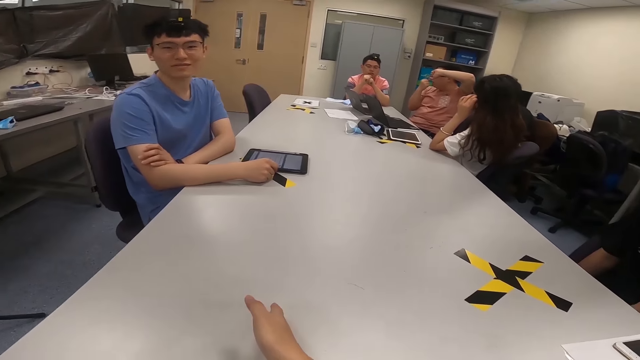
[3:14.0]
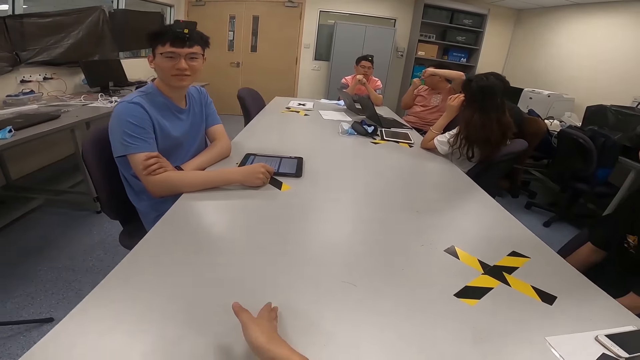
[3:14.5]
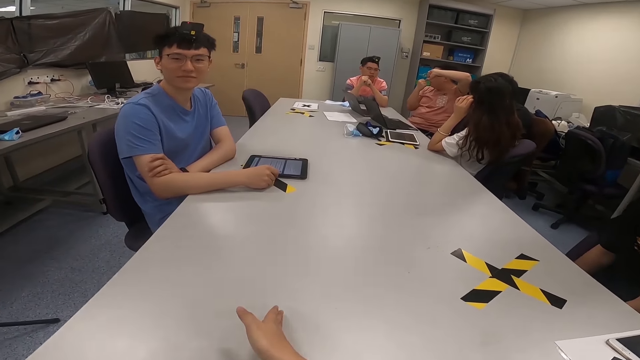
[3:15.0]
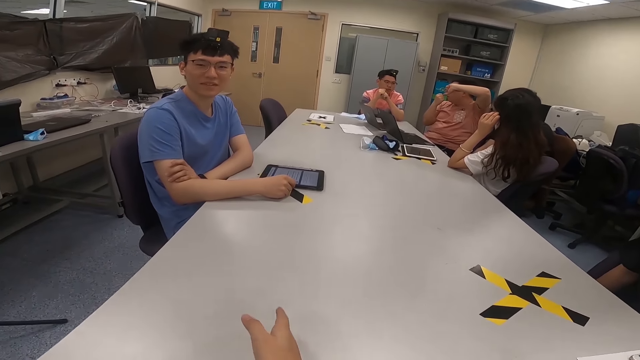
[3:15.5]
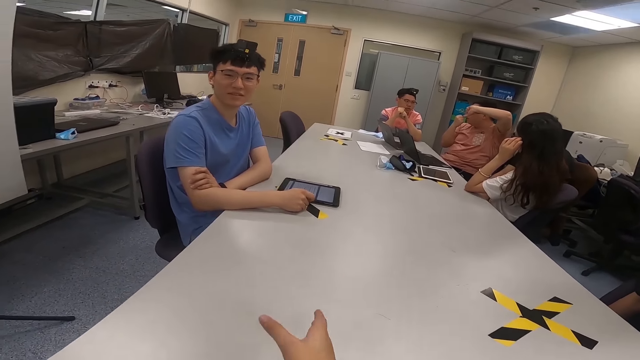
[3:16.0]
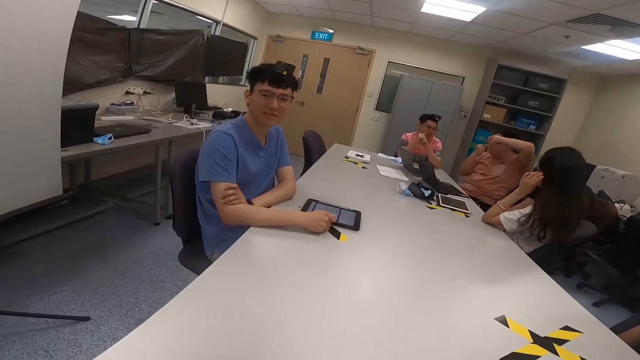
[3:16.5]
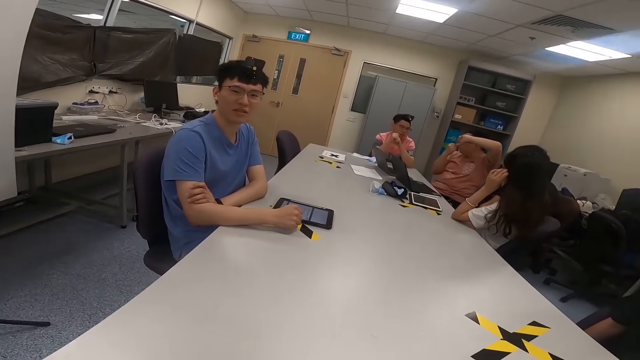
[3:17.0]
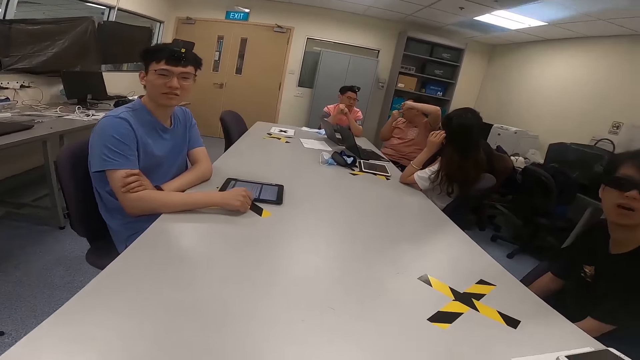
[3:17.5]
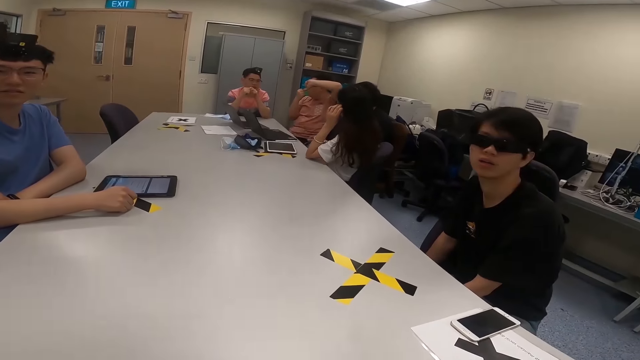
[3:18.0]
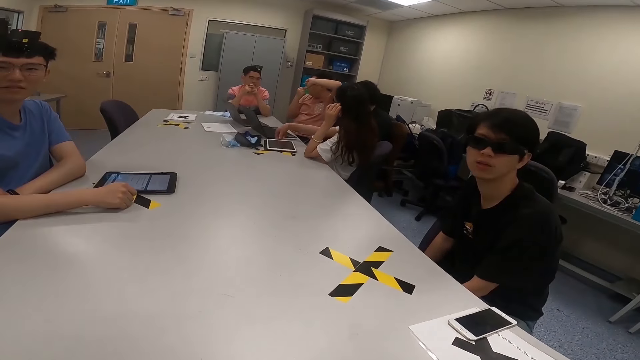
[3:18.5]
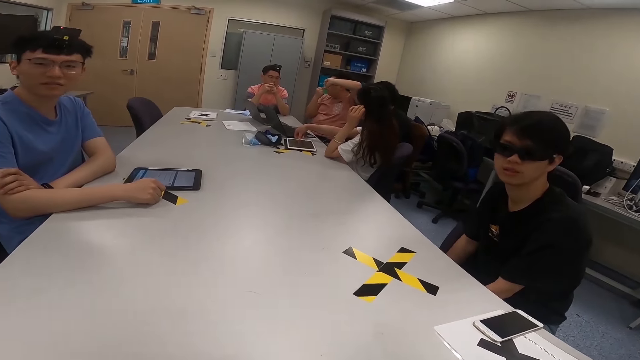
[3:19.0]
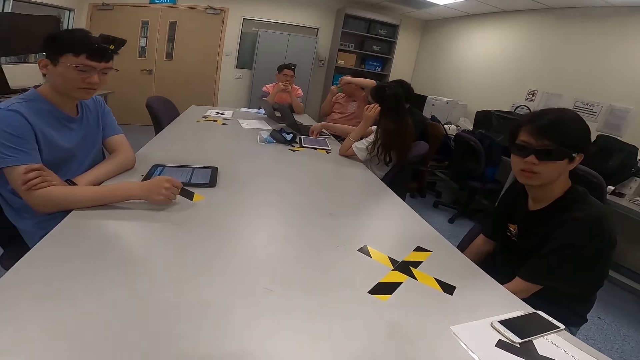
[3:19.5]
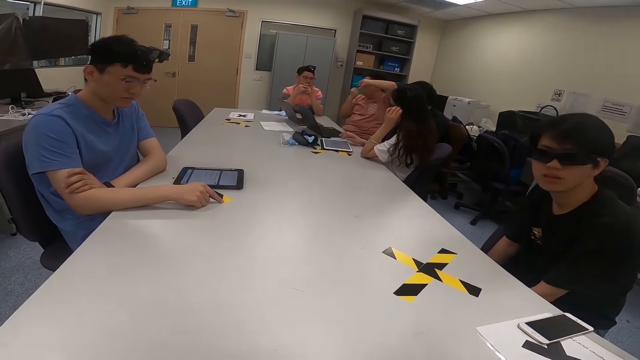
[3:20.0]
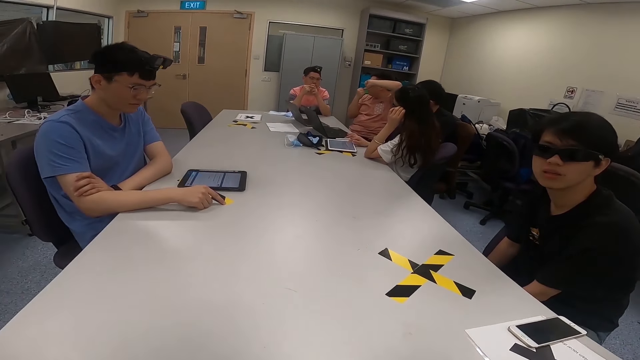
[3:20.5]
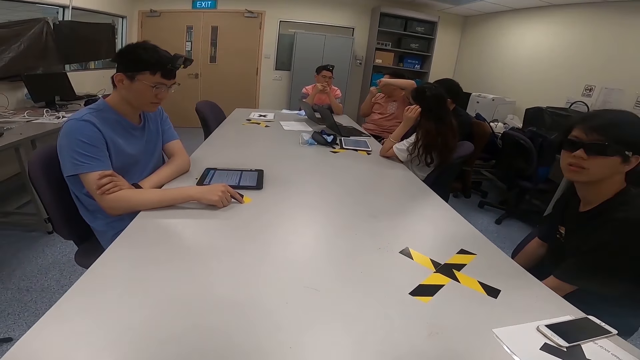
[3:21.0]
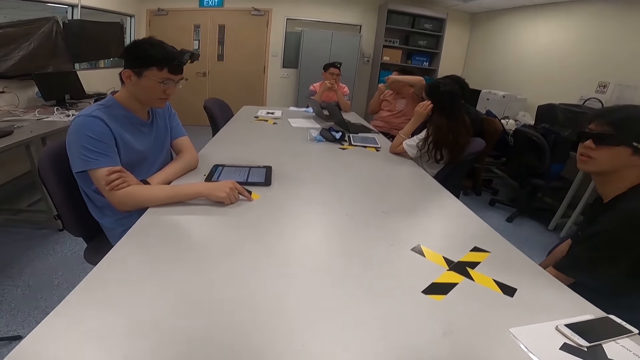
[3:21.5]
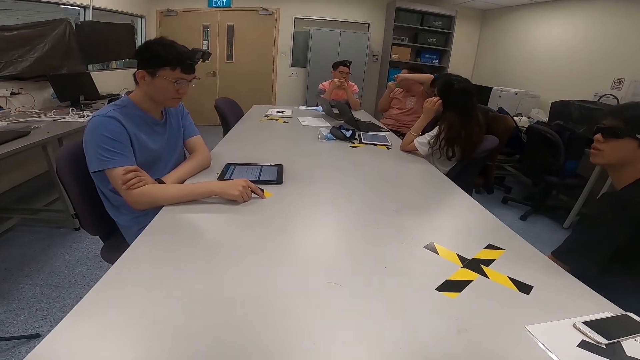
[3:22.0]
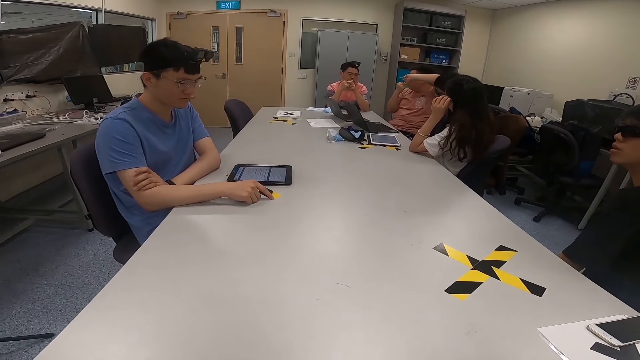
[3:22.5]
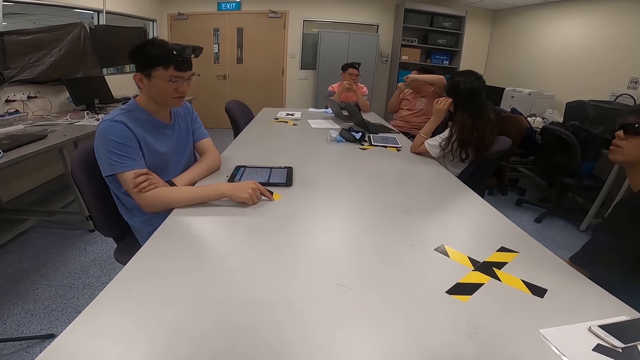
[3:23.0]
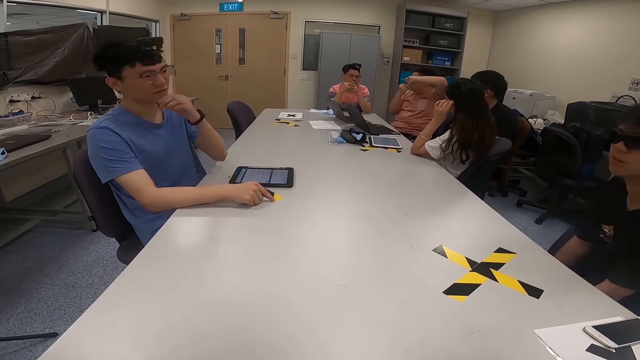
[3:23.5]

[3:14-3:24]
A man nods his head and looks around a room. The camera wearer interacts with the man. A lady swings her chair. Another man looks around the room. The lady operates a tablet. The first man moves his hand over a table. A third man nods his head. A fourth man interacts with the second man.

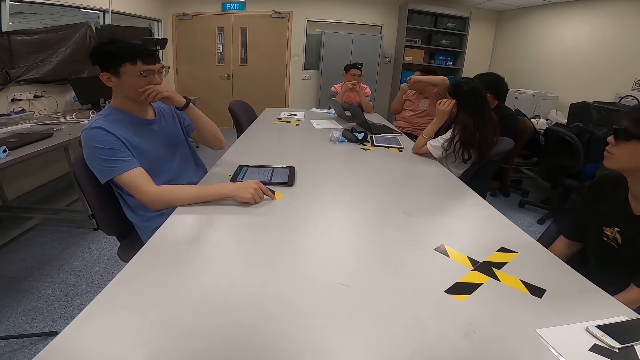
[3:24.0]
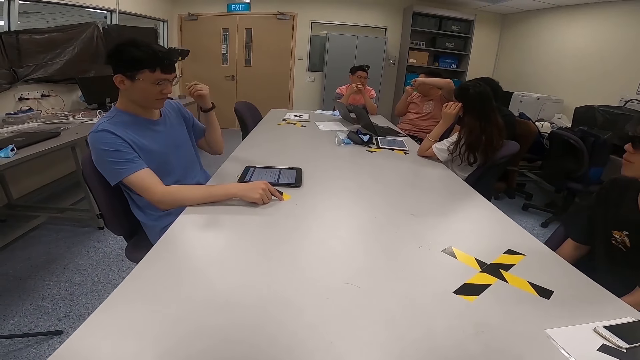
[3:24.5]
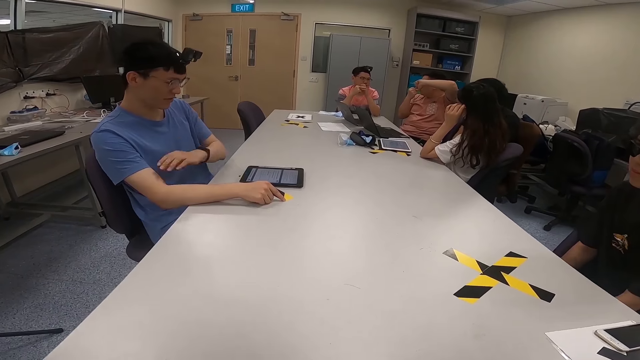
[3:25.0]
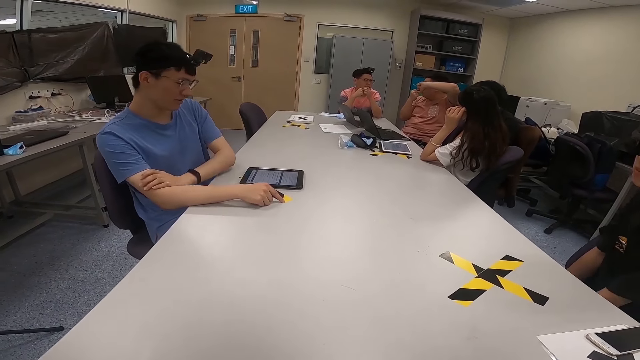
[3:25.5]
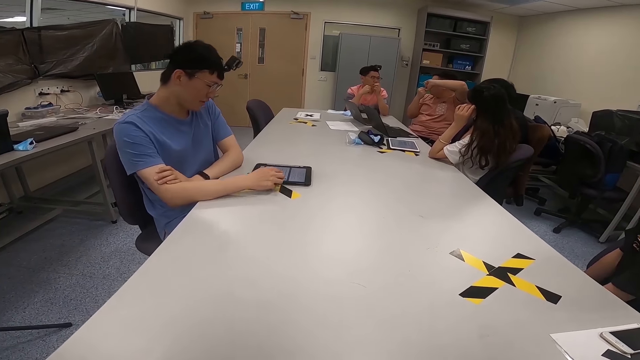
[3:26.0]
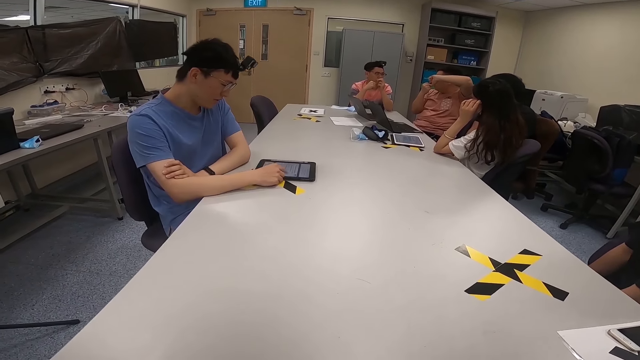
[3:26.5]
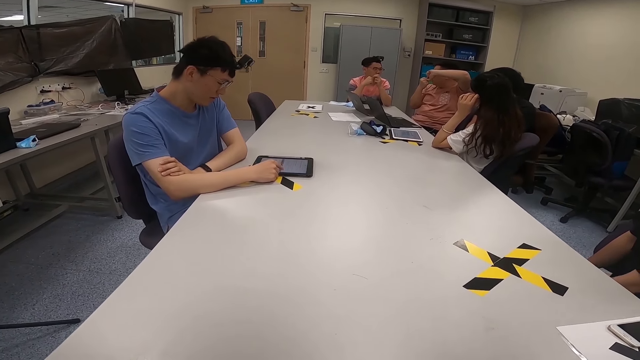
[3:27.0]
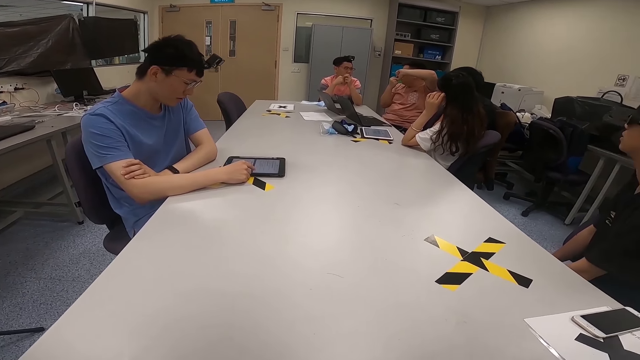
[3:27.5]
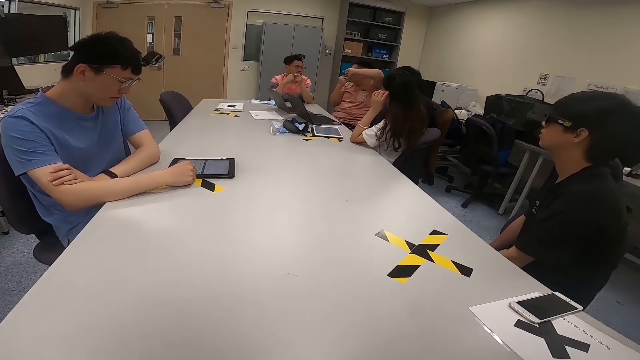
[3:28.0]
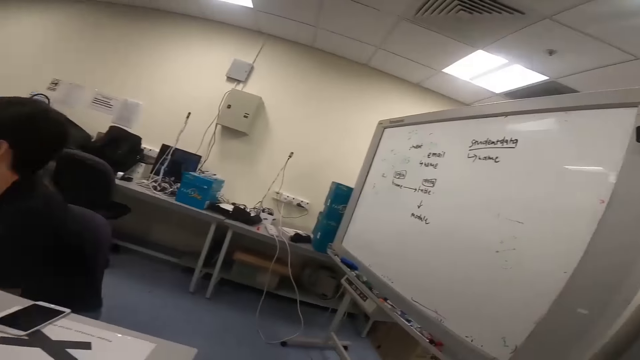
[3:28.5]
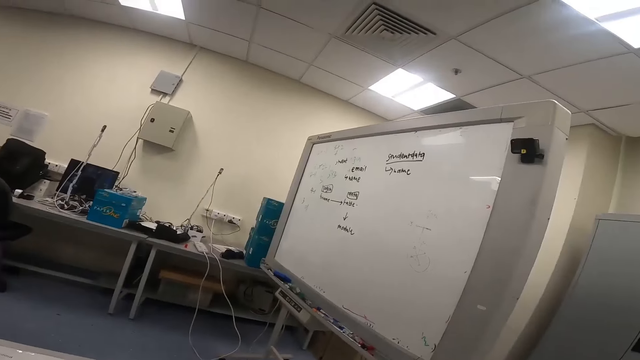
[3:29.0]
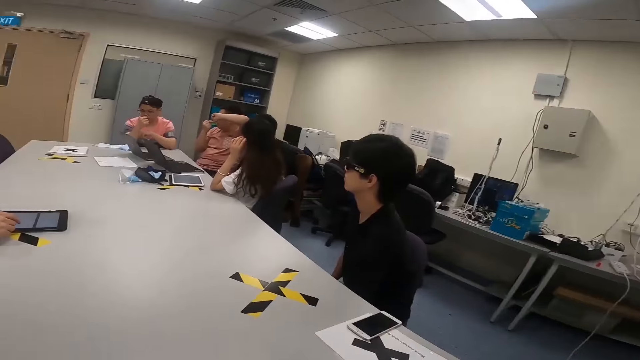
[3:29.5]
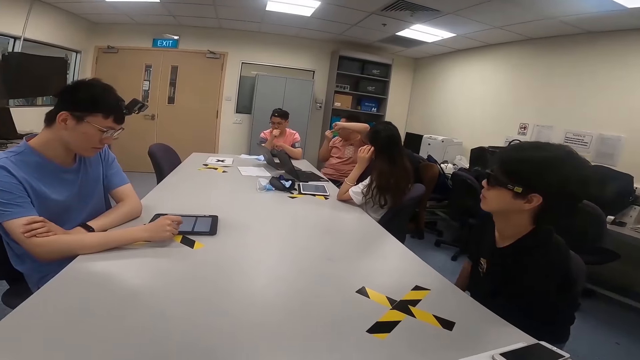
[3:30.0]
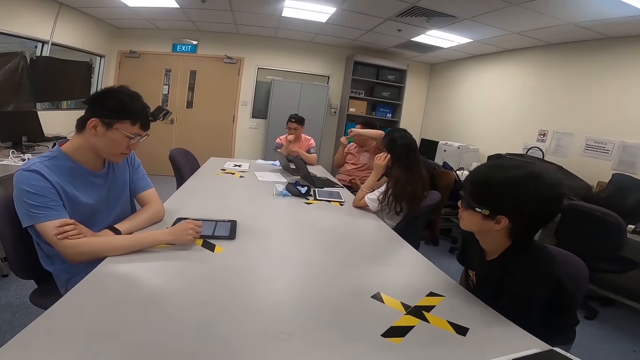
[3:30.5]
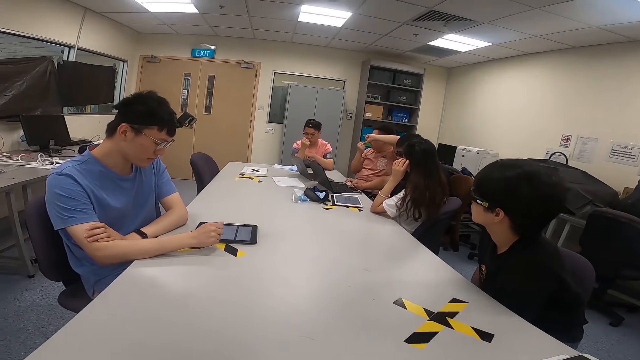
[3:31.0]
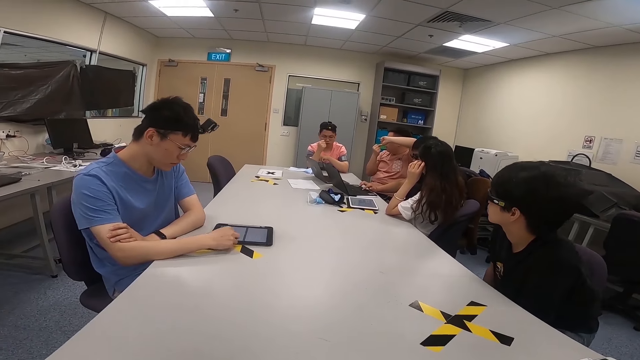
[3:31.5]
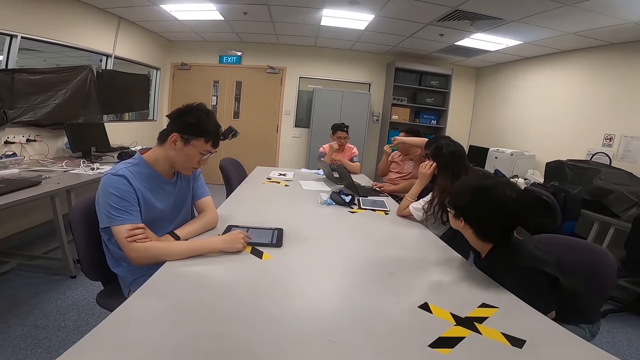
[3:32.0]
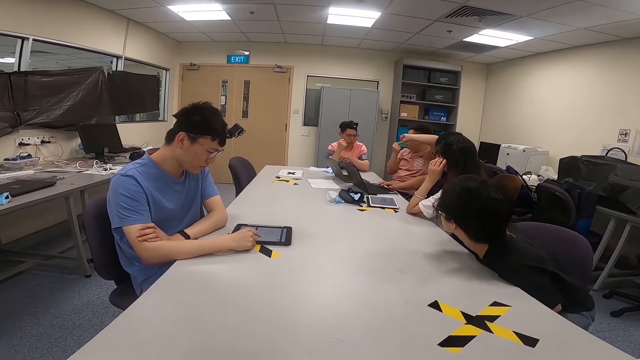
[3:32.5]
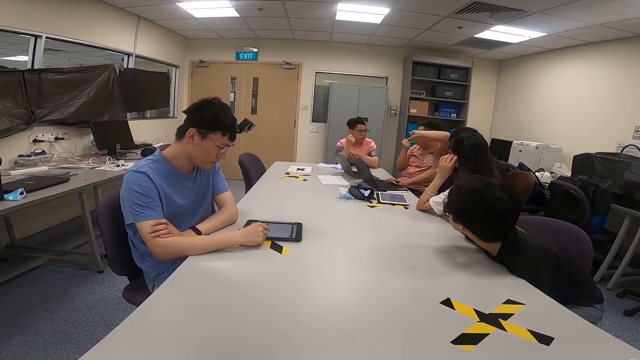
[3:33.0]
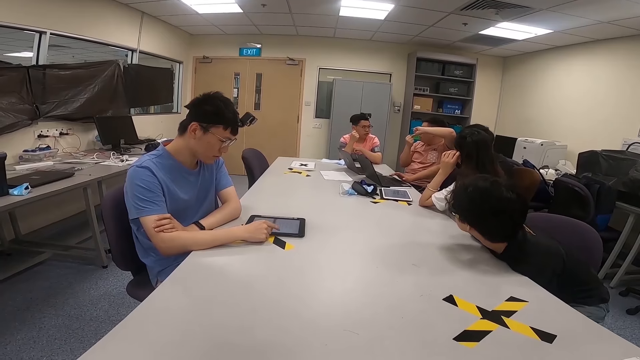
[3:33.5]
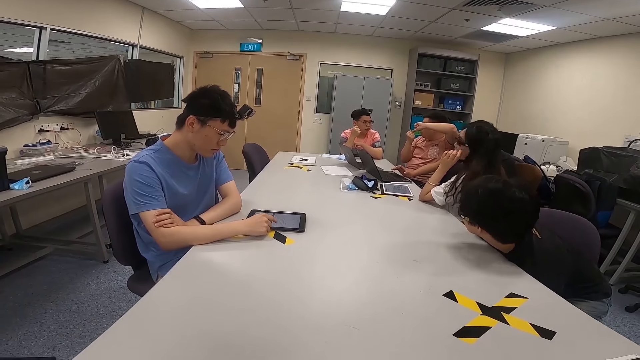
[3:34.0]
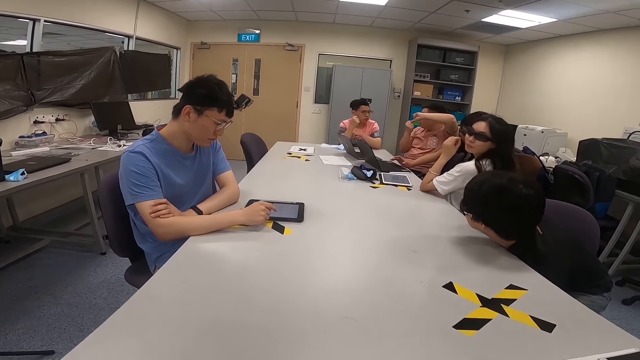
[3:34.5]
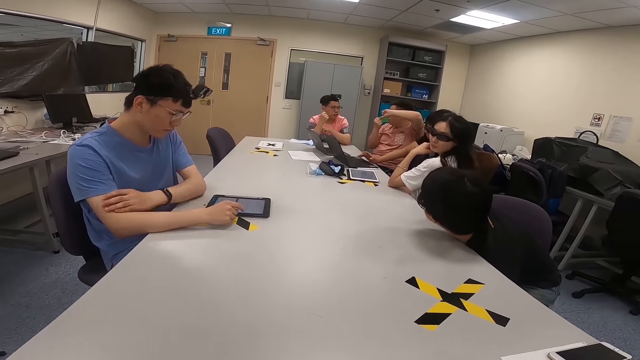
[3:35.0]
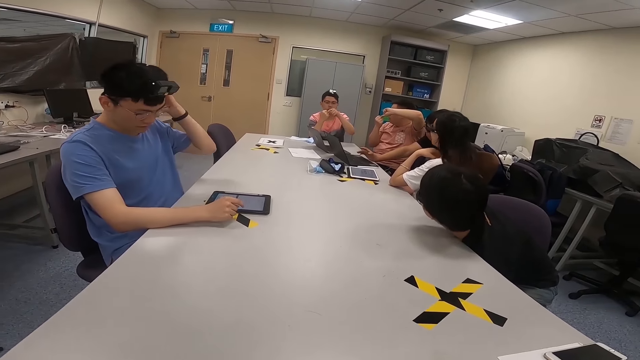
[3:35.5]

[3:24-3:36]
A man rubs his hands. Another man adjusts himself on a chair. A third man puts his hand on his mouth and rubs his nose. The camera wearer looks around a room. A lady adjusts her spectacles. A fourth man swings with the chair. The third man operates a tablet with his hand. The lady looks around the room. A fifth man looks around the room. The third man looks around the room. The second man looks around the room. A sixth man sits on the chair. A seventh man moves his hands. The lady touches her hair. The fourth man moves with the chair. The second man operates a laptop. The third man operates the tablet with his hand. The first man interacts with an eighth man.
